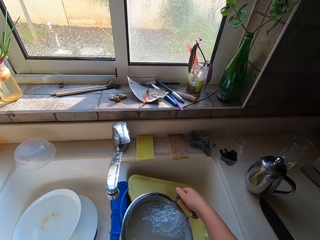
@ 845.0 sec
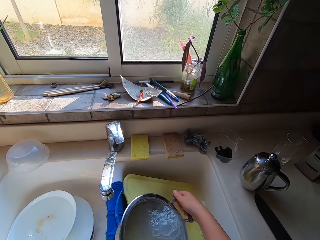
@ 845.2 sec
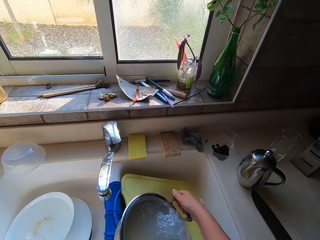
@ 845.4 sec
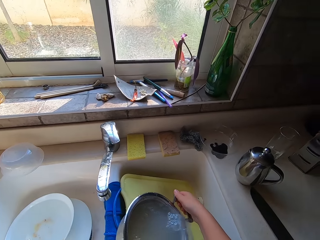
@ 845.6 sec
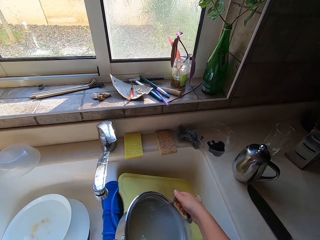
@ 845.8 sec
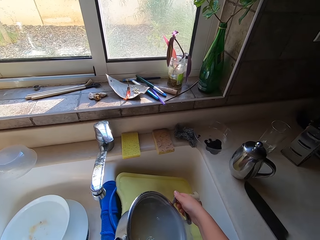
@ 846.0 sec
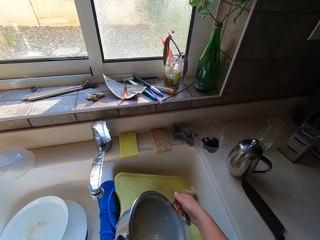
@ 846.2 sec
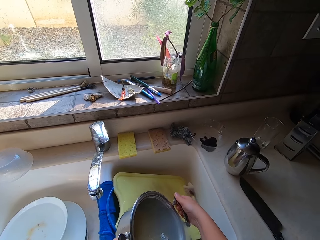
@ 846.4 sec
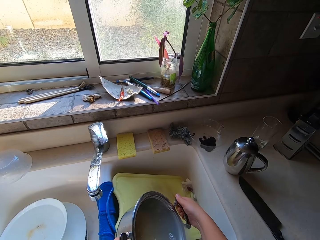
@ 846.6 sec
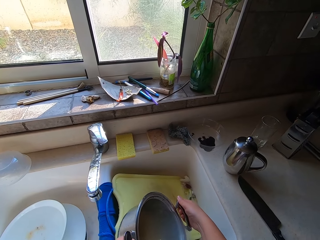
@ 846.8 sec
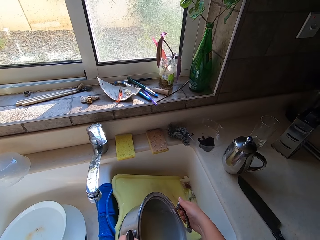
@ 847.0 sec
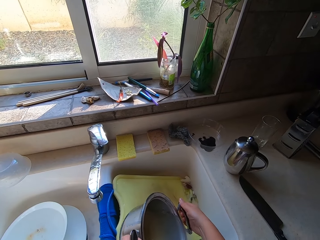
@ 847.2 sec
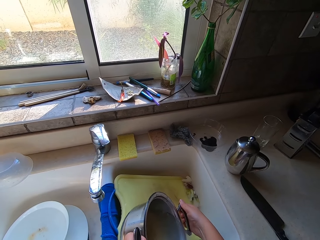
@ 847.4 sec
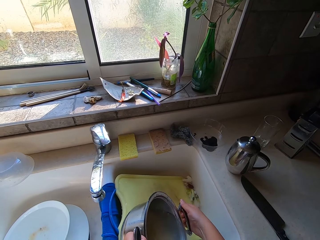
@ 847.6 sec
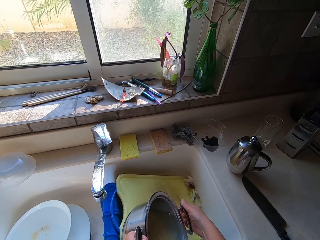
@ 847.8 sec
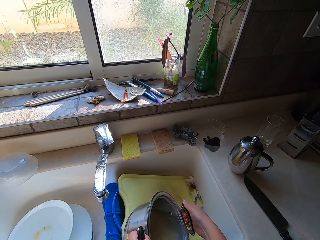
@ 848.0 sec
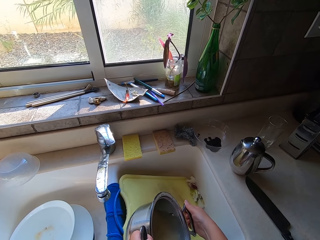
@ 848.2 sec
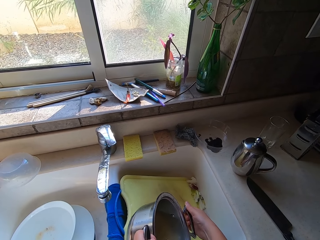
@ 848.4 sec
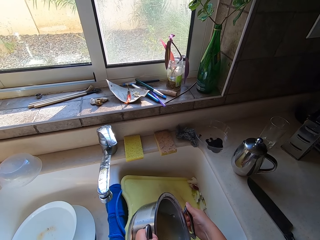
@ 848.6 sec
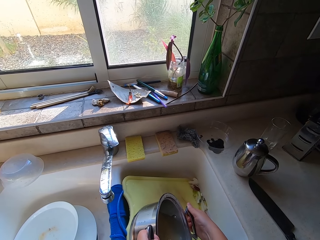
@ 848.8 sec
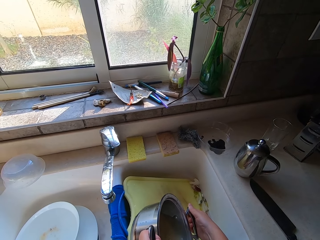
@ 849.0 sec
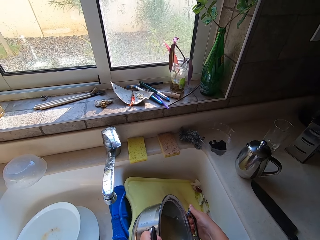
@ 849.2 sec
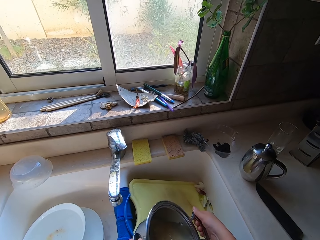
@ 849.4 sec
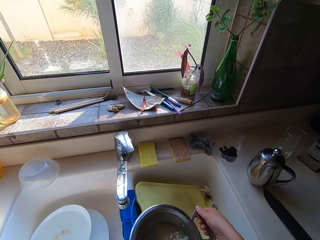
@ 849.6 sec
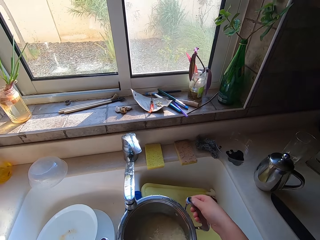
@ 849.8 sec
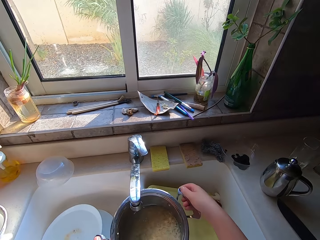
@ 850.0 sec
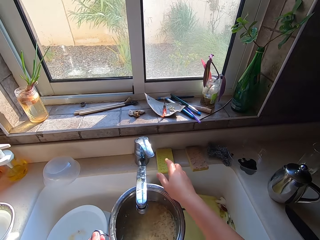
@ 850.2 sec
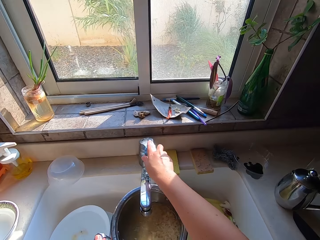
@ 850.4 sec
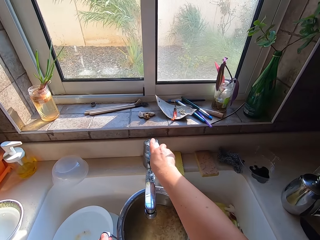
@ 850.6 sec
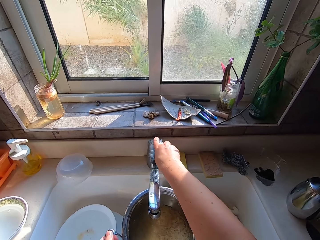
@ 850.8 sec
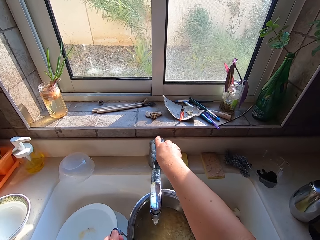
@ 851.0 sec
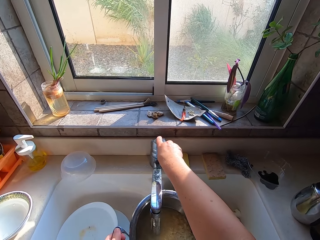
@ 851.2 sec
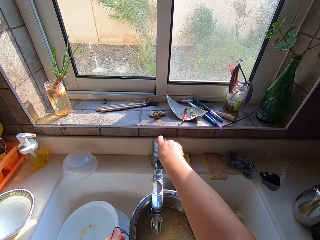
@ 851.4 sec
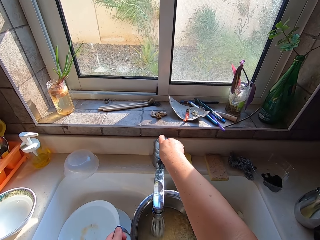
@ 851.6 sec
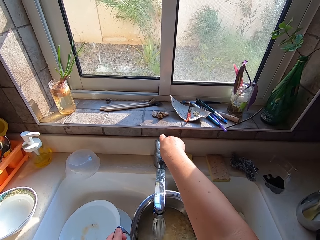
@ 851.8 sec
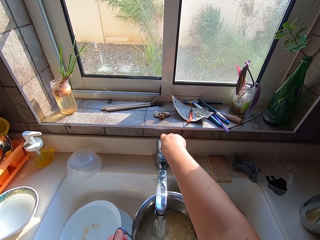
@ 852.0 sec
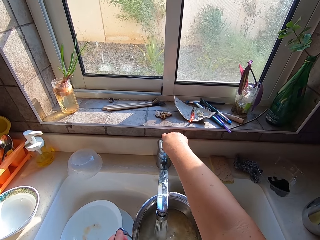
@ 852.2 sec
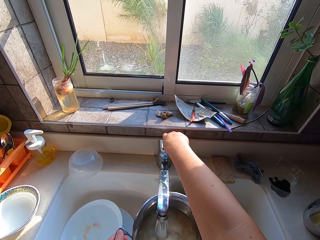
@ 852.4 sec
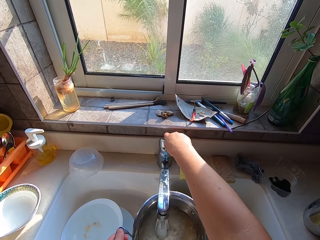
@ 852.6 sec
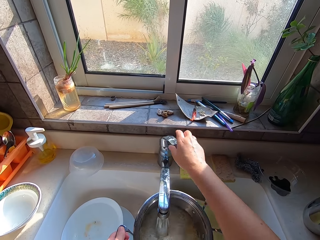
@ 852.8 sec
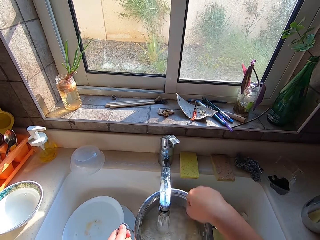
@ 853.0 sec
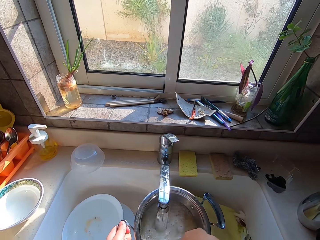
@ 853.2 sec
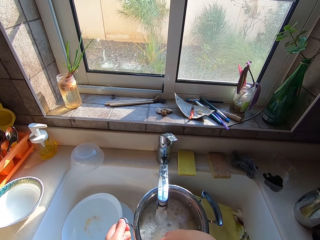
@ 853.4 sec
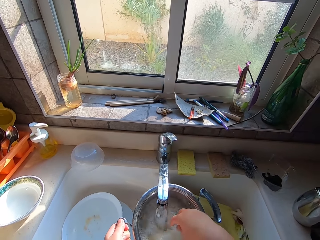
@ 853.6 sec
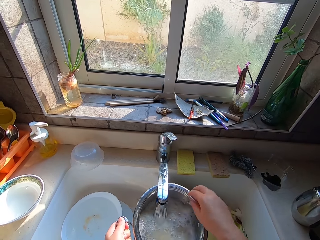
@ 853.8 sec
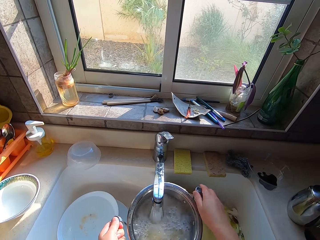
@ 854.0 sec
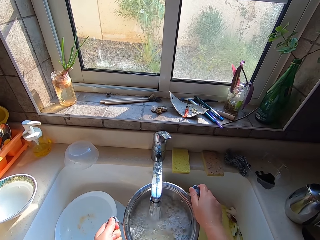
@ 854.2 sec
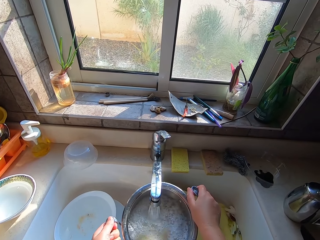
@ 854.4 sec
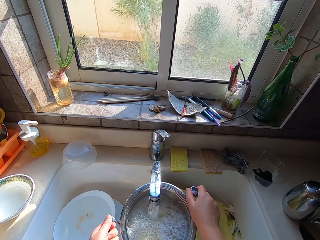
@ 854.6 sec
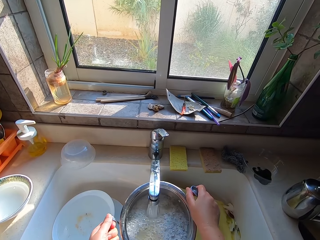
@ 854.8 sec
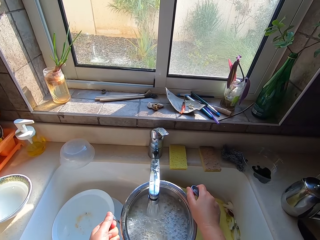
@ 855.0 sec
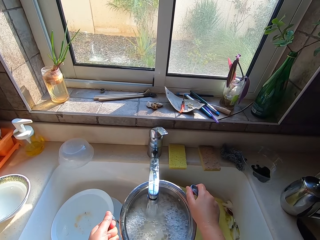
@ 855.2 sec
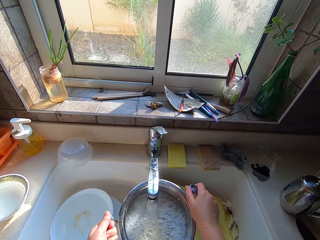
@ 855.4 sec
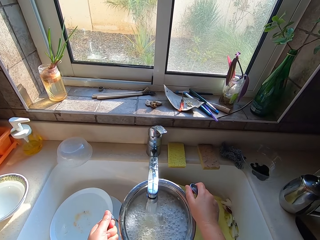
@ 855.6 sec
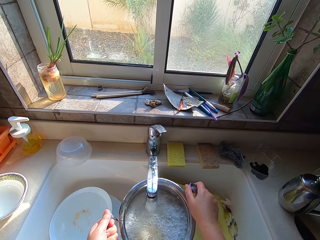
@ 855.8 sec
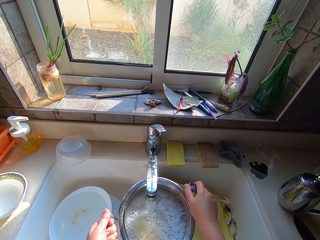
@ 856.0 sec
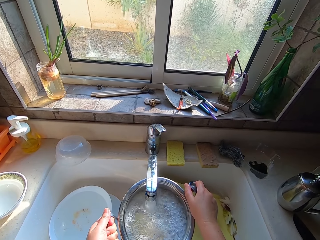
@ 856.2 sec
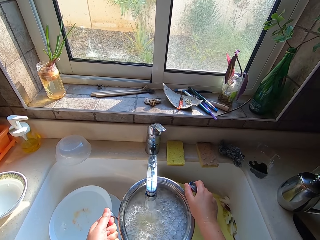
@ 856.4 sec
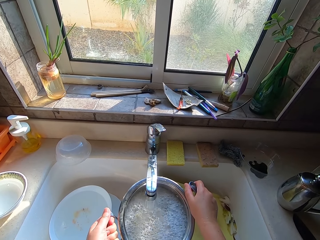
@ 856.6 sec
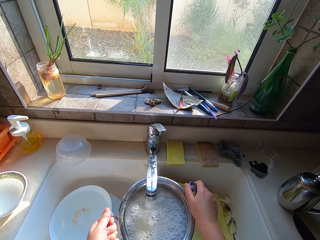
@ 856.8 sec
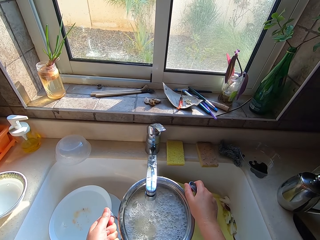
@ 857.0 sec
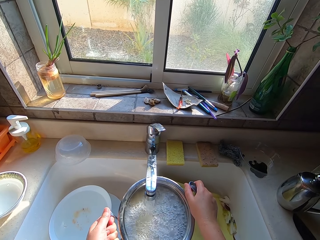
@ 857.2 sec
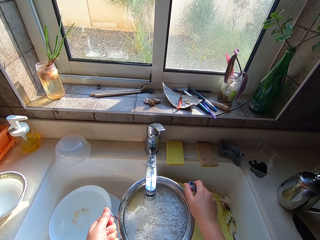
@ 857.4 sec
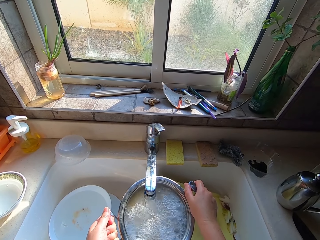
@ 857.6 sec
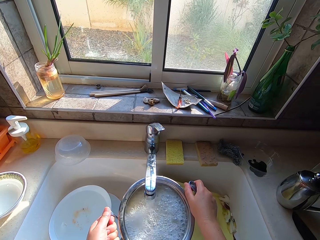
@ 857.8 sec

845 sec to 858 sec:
The camera wearer pours water from the saucepan. They open the tap. They put water in the saucepan with rice. They wash the rice.

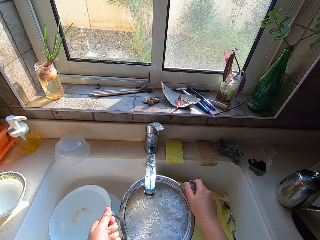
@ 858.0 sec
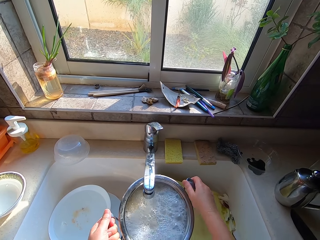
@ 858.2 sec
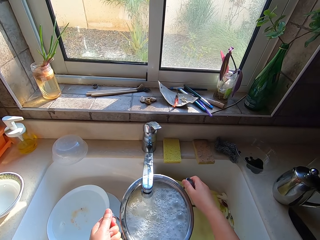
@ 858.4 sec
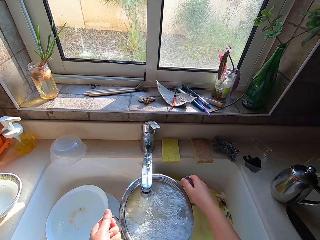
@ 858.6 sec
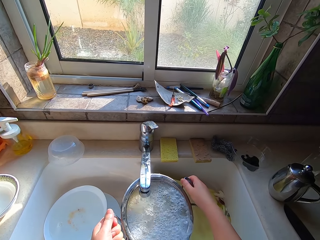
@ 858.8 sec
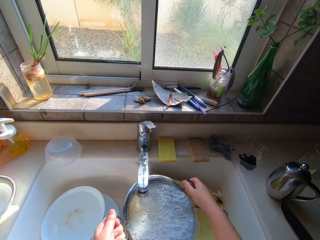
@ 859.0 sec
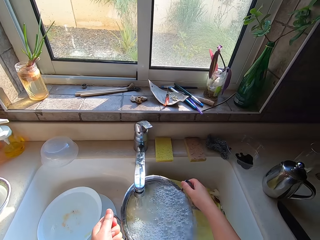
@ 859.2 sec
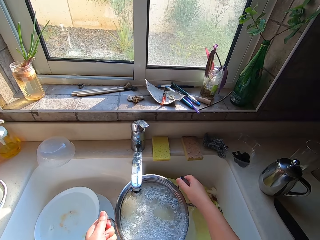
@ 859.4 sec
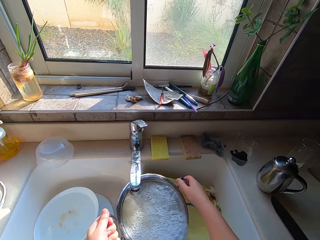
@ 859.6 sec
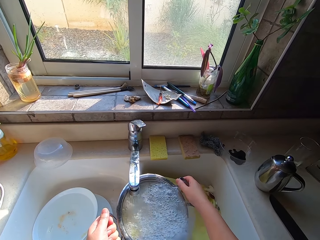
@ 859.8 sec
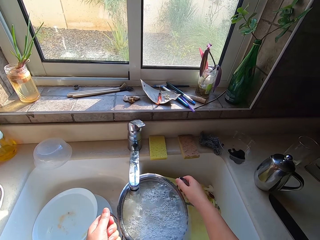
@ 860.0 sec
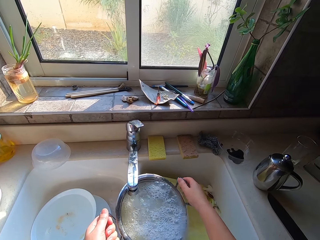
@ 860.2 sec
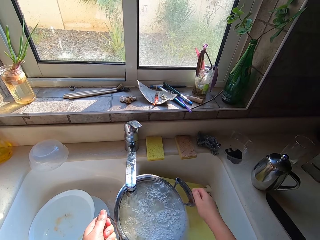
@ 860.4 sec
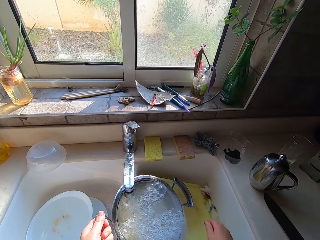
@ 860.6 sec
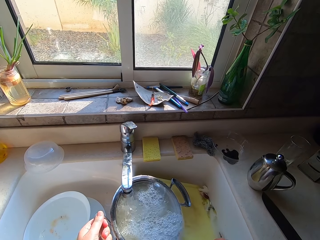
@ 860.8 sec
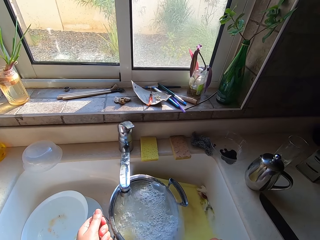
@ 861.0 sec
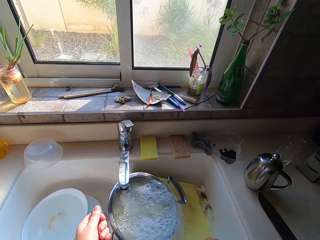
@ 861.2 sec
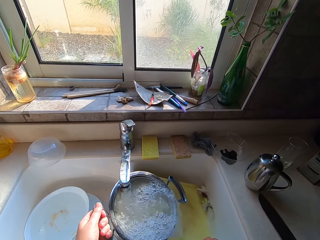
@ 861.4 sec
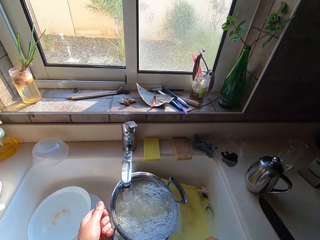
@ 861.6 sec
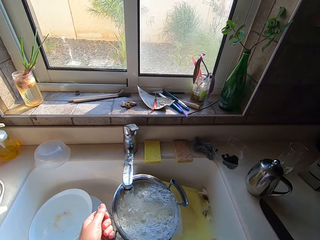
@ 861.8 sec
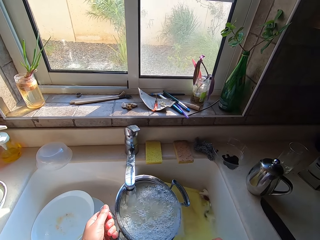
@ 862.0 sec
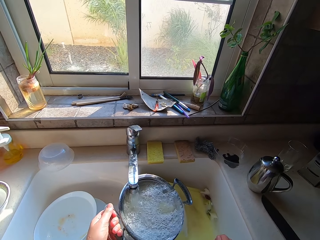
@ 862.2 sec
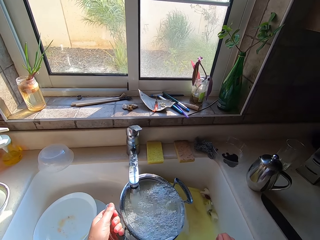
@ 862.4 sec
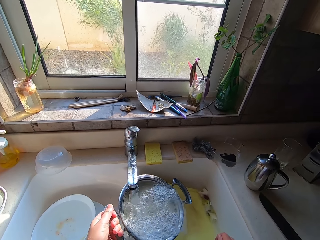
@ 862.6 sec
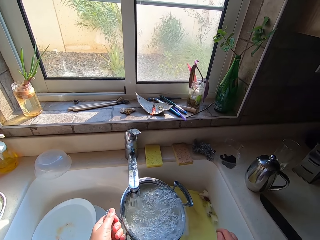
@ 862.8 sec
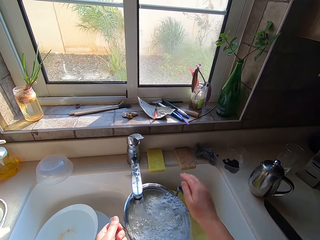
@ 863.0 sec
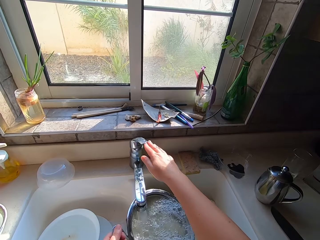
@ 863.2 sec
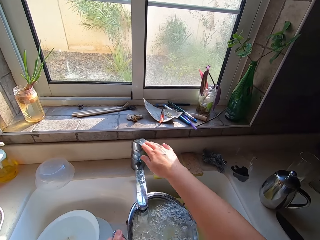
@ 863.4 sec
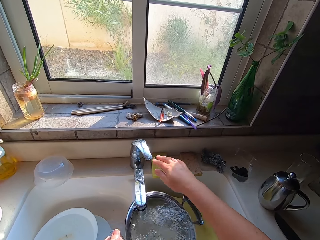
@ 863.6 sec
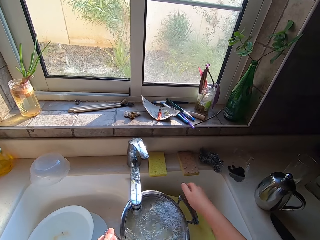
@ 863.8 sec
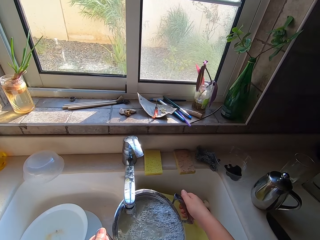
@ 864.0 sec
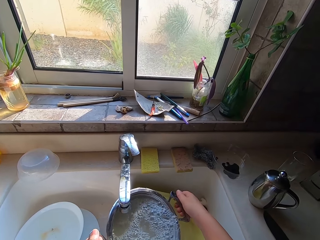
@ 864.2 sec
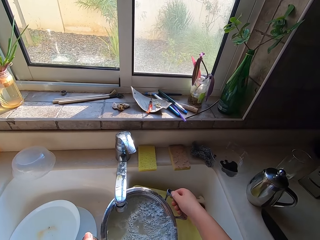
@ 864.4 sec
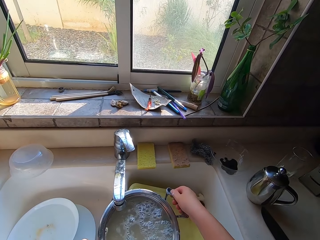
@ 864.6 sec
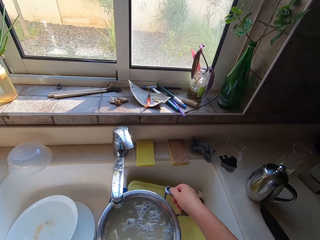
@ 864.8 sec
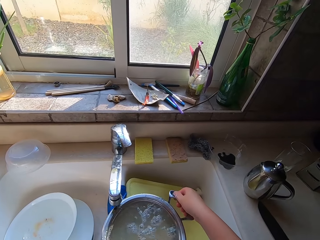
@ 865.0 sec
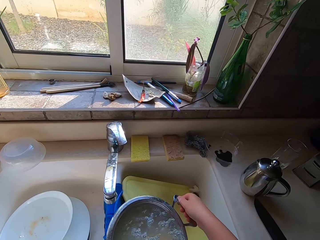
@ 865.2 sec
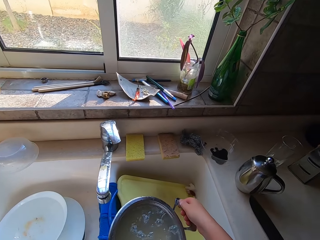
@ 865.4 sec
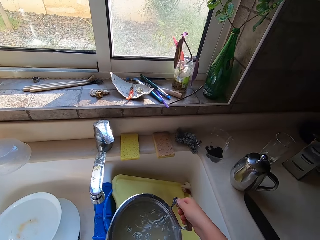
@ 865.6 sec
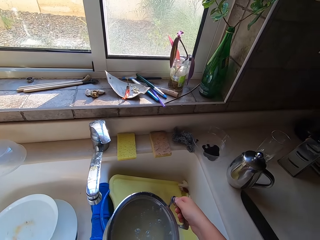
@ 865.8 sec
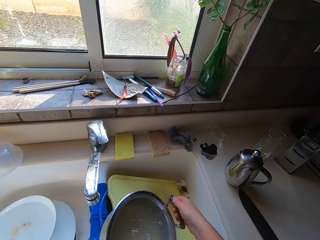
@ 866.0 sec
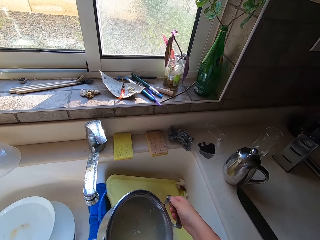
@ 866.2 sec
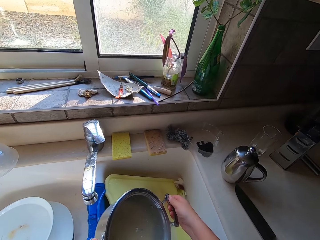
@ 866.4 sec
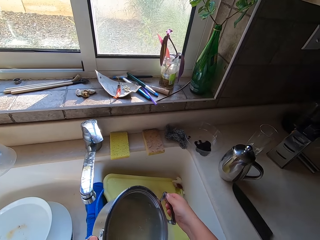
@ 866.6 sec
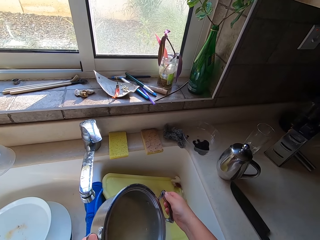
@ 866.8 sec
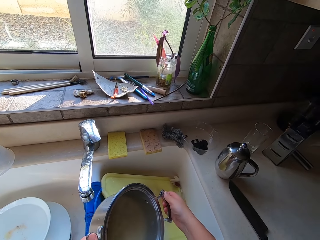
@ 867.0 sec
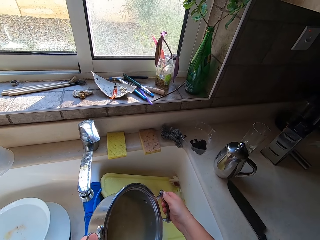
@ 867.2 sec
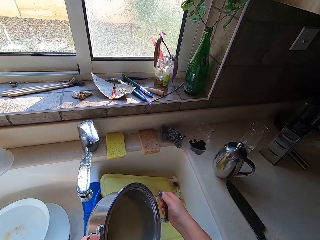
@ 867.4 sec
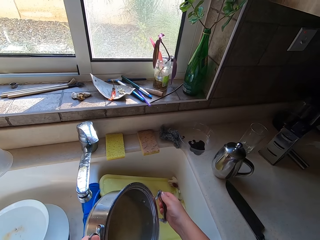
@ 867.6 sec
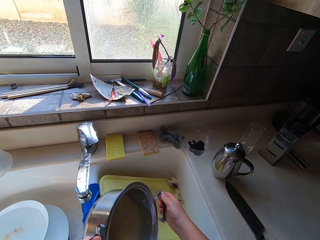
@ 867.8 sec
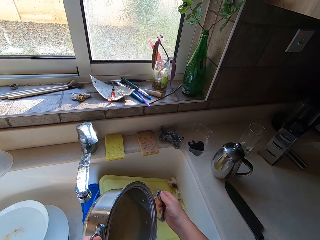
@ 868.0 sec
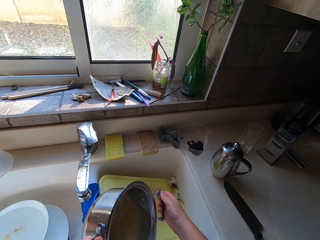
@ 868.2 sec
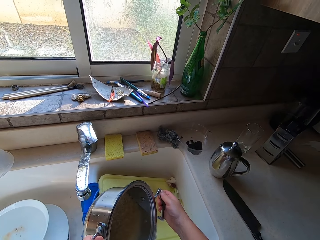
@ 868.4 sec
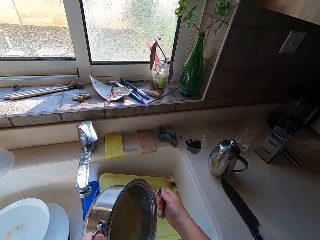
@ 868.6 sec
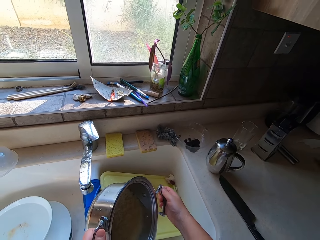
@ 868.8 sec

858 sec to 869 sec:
The camera wearer closes the tap. They pour water from the saucepan.
